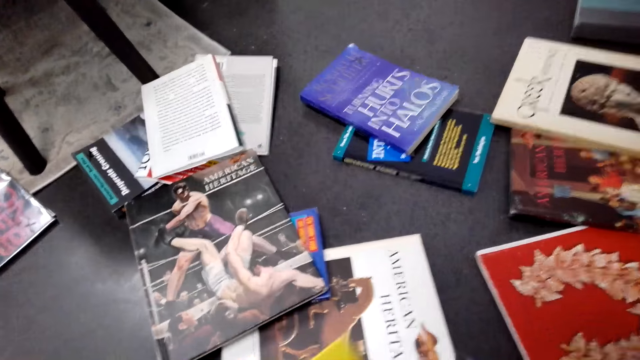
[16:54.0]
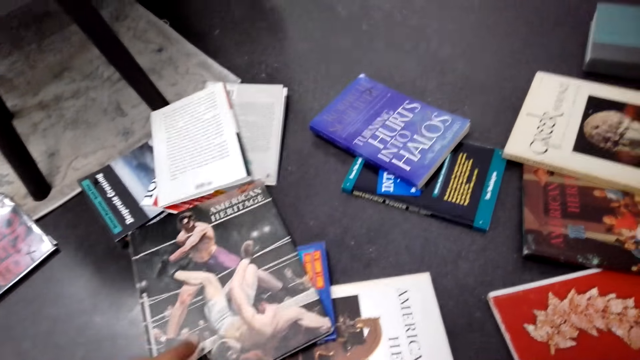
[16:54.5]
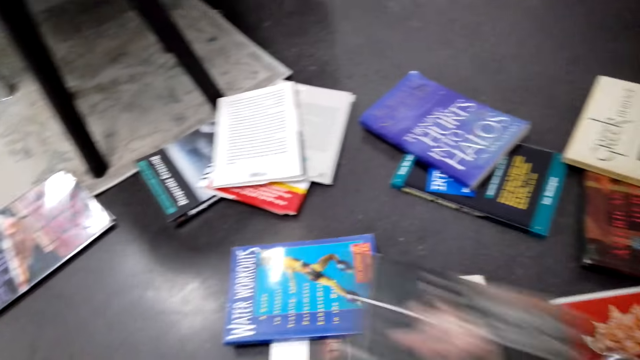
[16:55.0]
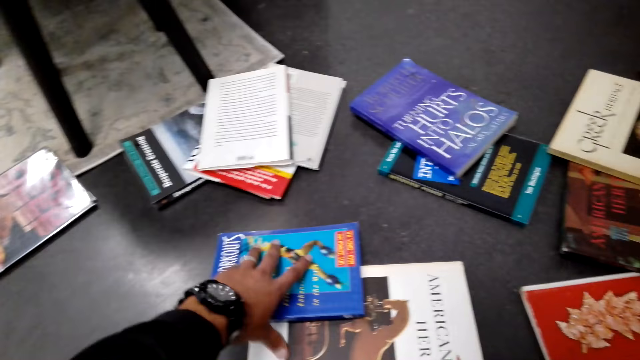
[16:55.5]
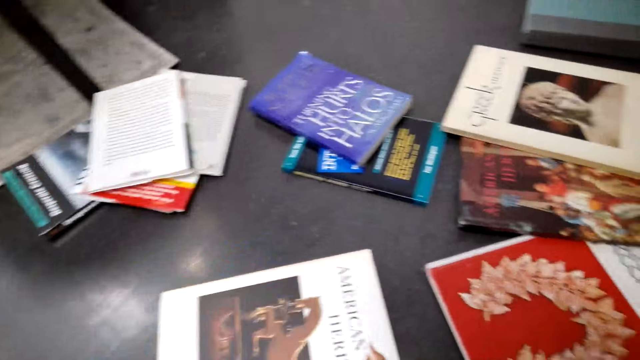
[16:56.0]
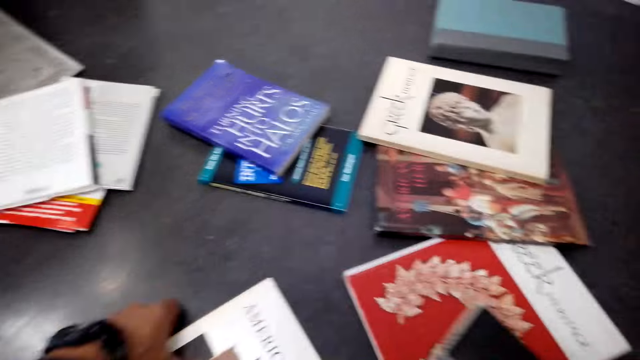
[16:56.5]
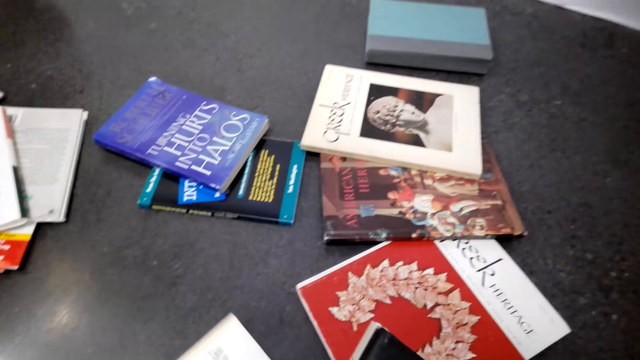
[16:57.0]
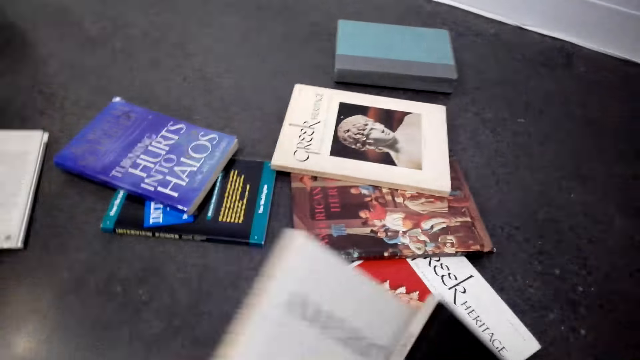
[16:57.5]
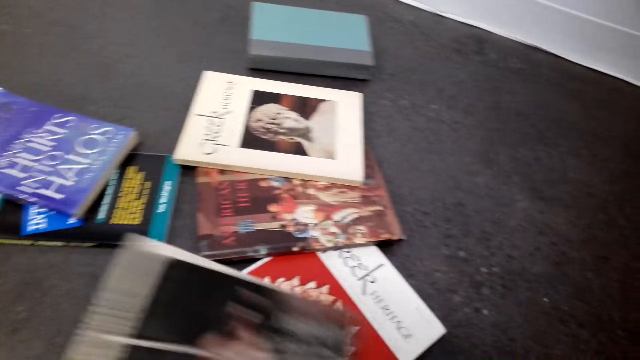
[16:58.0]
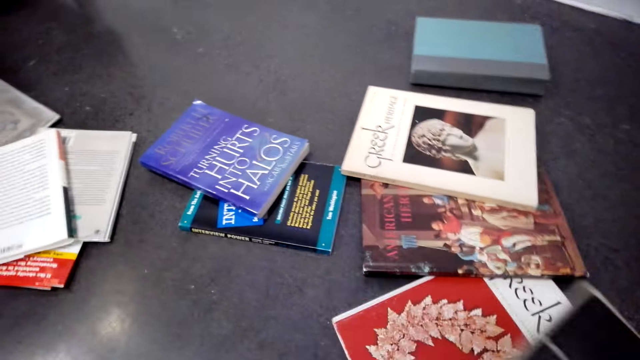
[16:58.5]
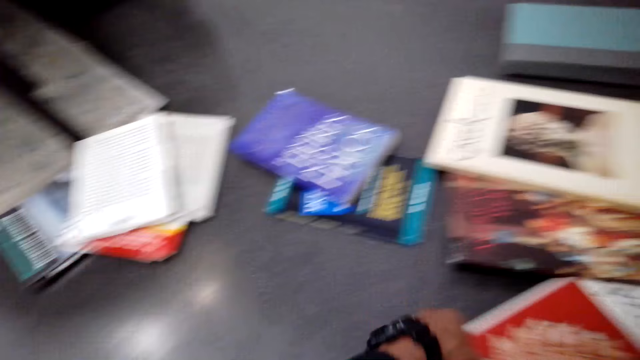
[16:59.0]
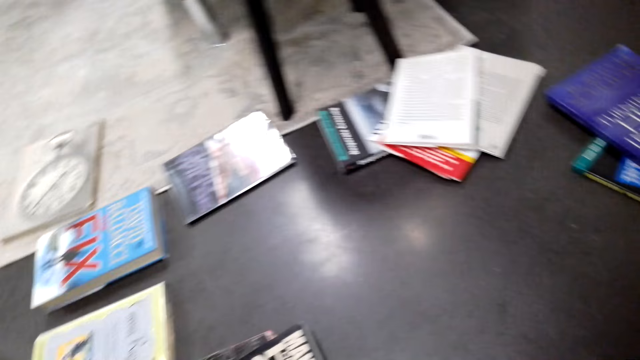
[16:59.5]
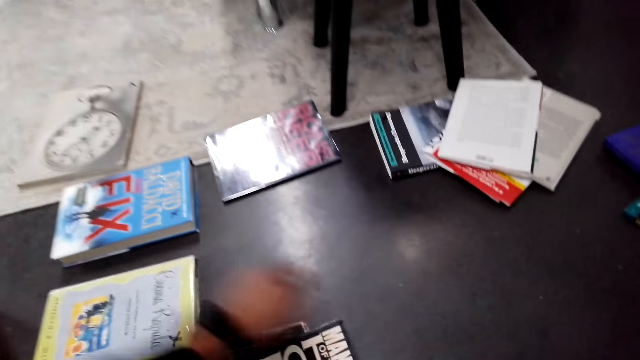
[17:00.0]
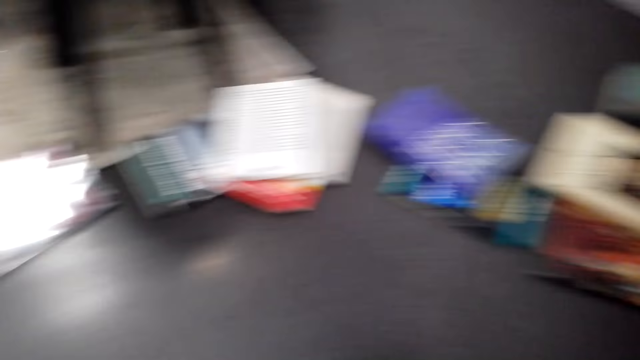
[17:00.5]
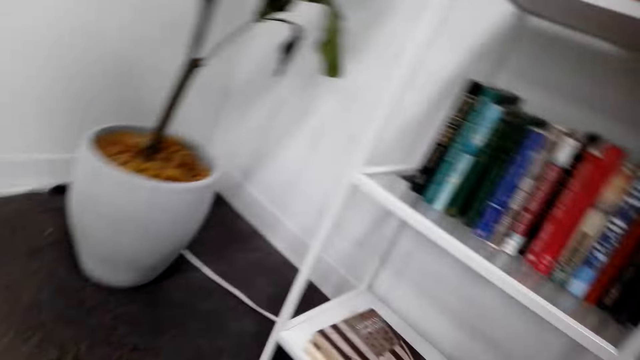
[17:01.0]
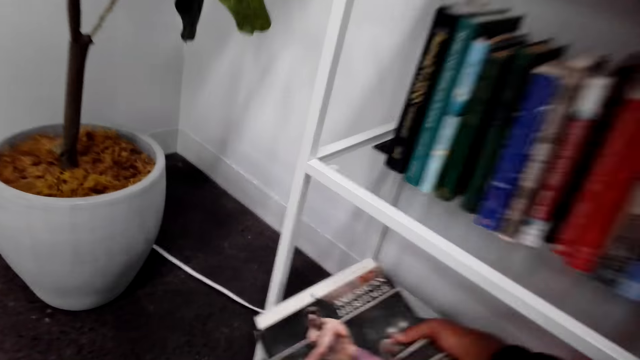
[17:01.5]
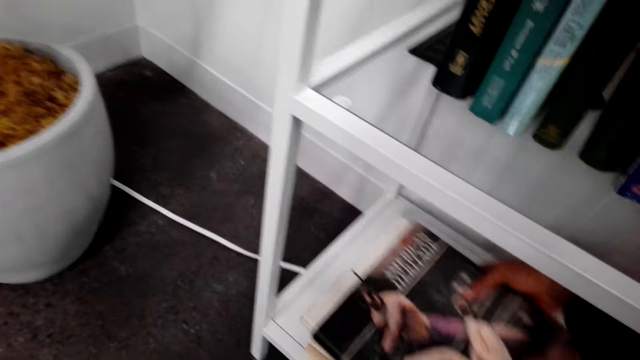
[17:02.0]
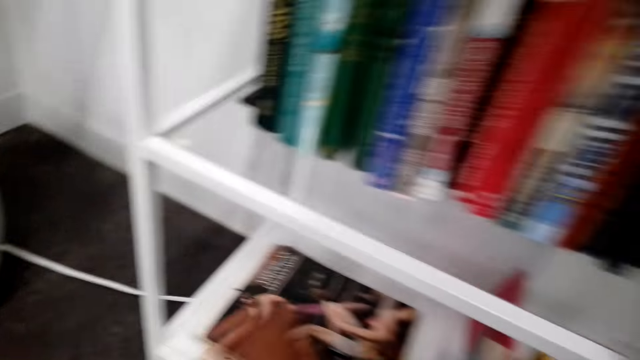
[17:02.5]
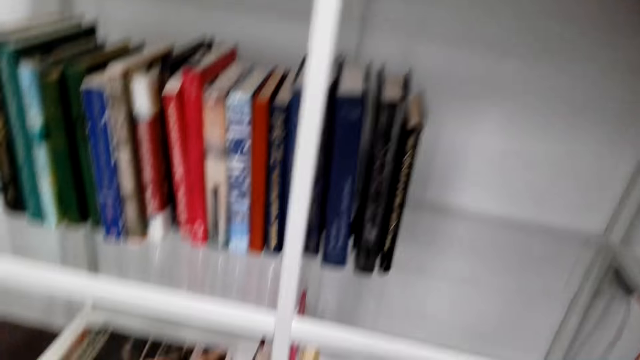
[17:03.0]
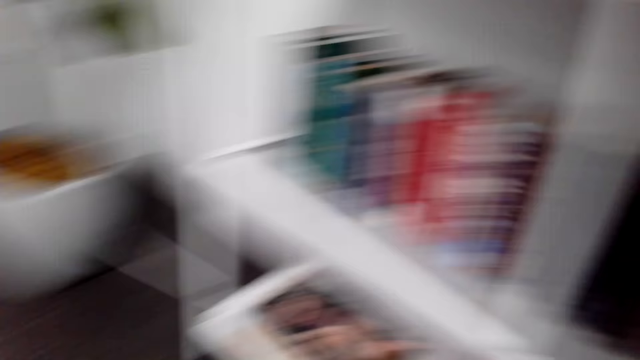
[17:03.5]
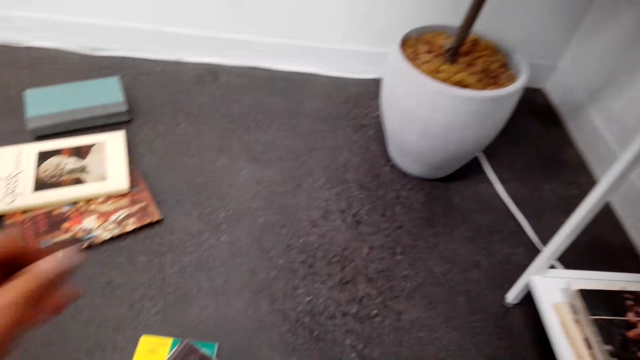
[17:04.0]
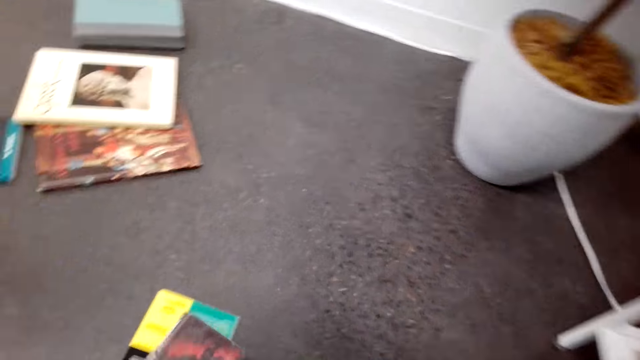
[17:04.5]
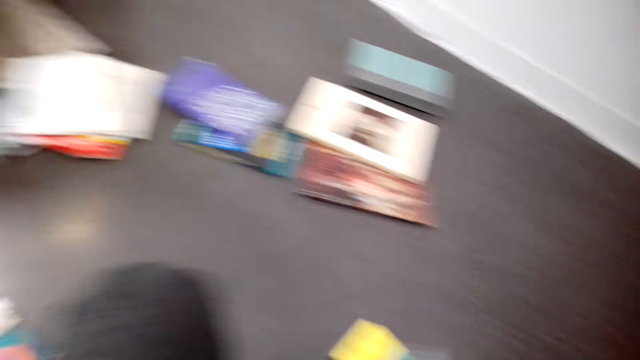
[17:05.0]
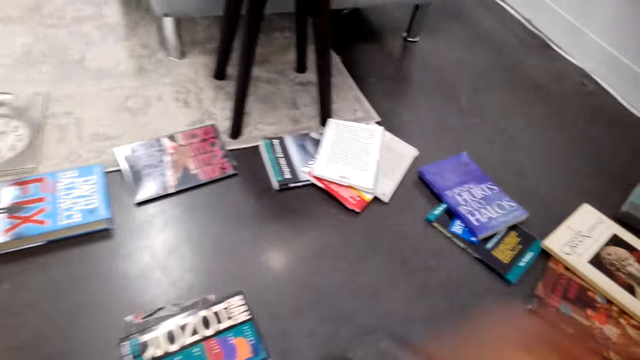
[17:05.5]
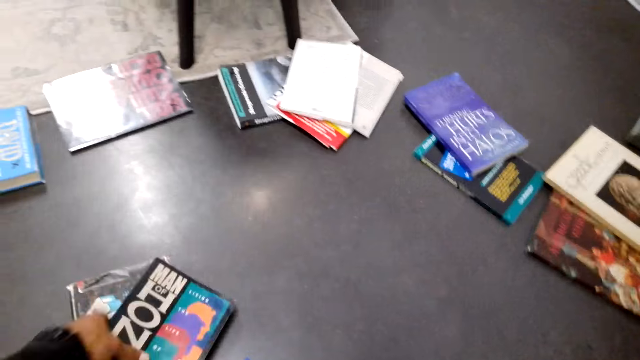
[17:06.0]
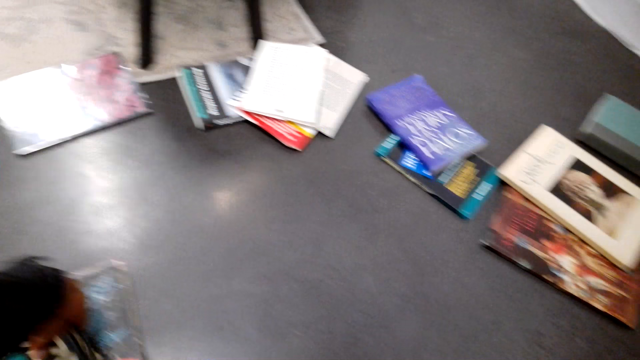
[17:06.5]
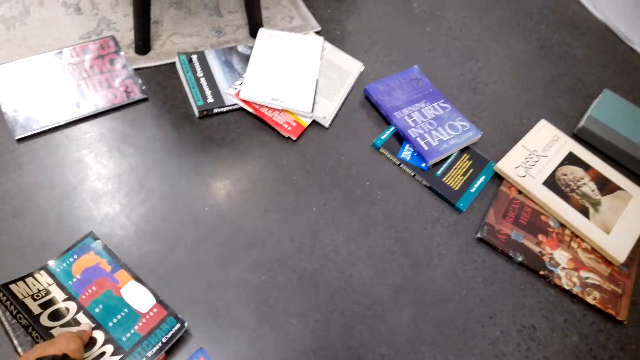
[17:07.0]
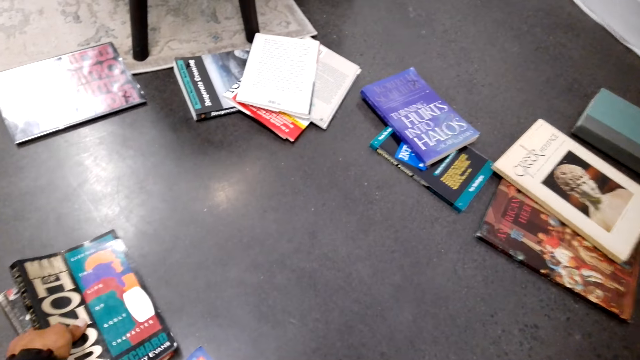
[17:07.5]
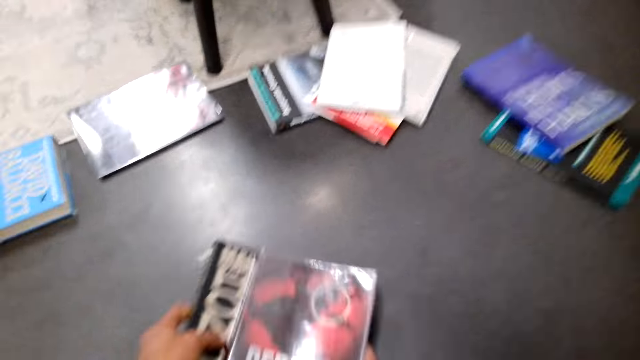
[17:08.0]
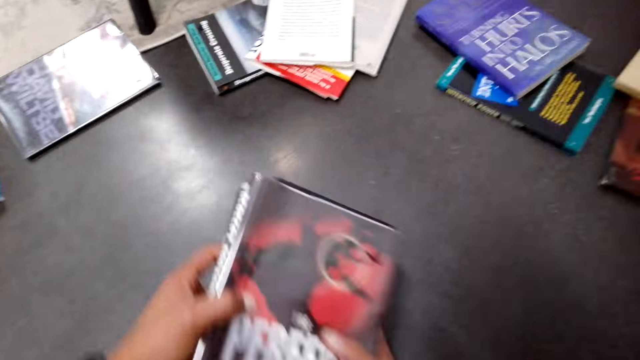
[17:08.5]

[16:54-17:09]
The camera wearer collects books on the floor. They arrange the books on a shelf. They collect the books on the floor.

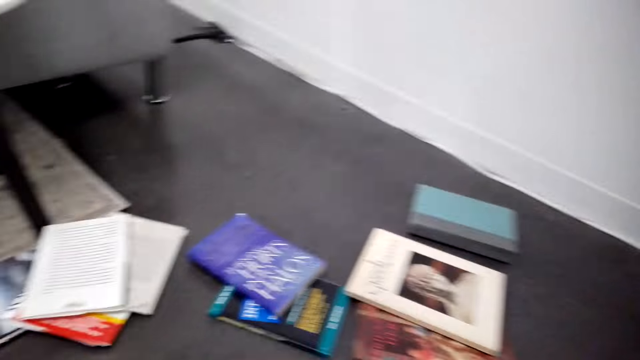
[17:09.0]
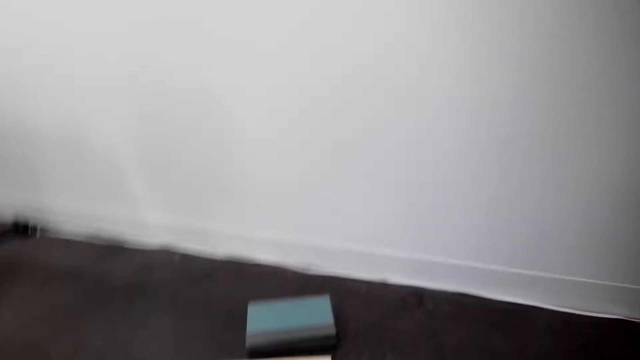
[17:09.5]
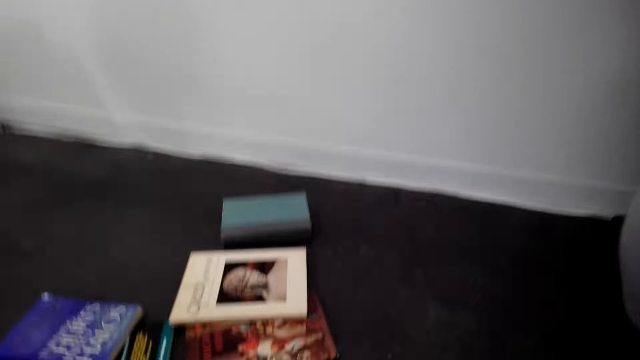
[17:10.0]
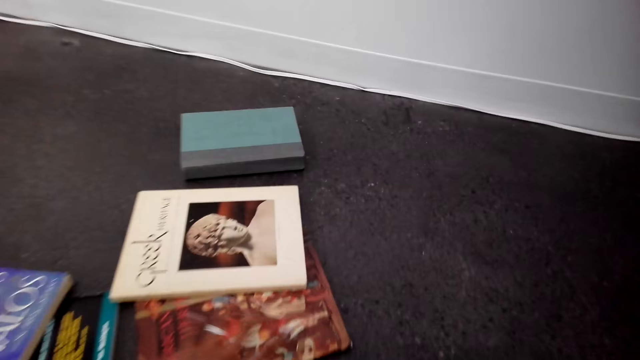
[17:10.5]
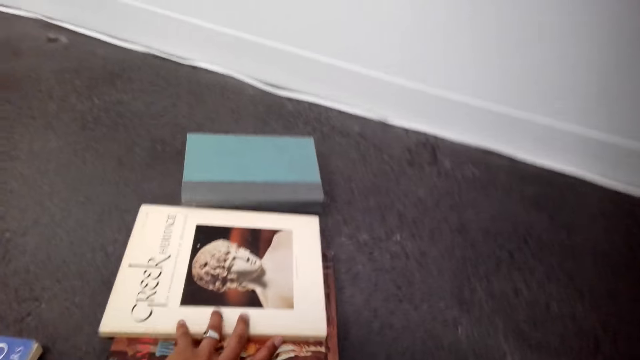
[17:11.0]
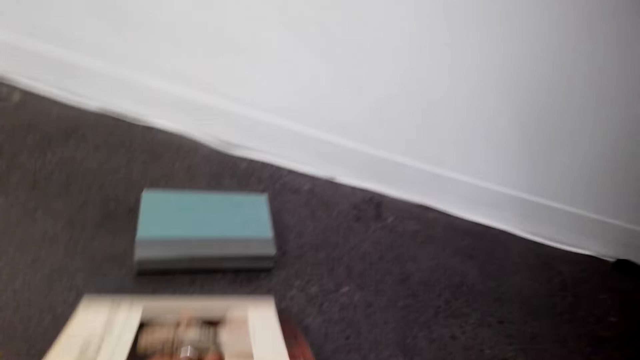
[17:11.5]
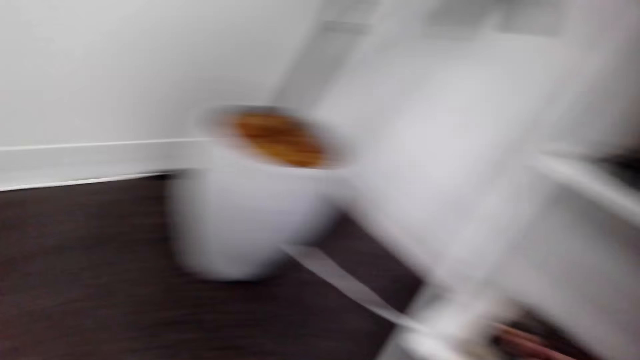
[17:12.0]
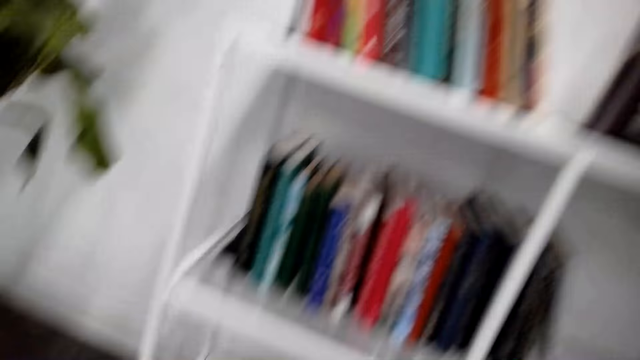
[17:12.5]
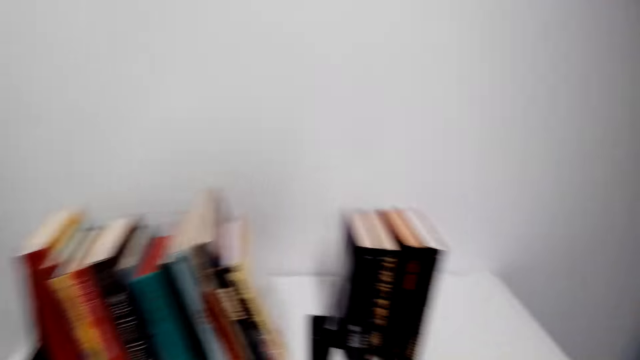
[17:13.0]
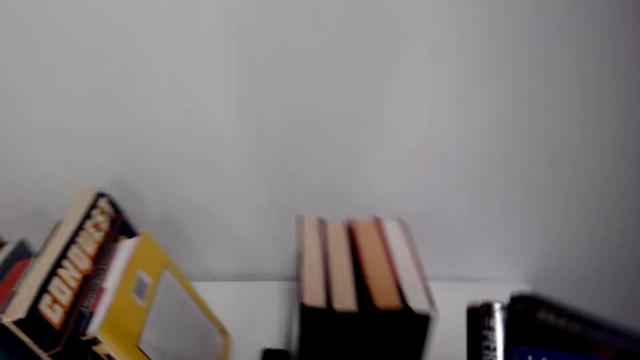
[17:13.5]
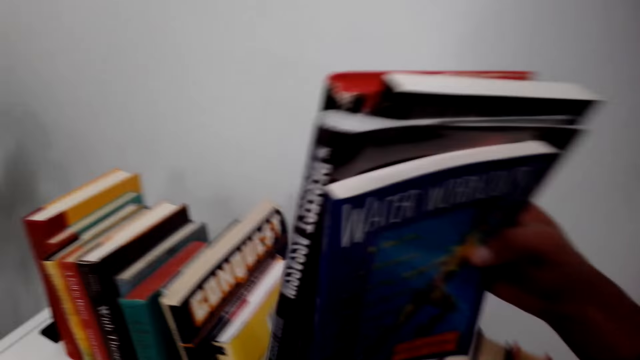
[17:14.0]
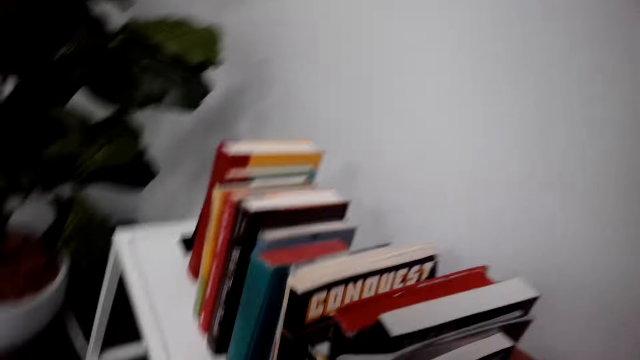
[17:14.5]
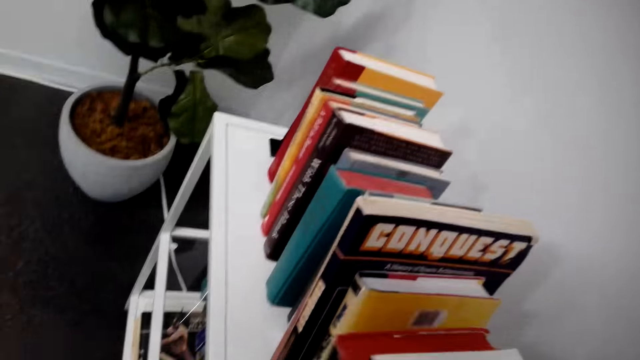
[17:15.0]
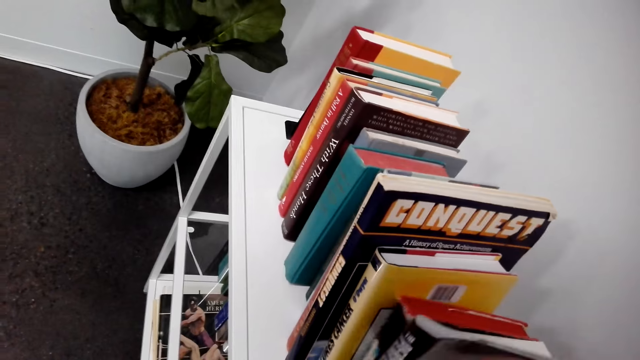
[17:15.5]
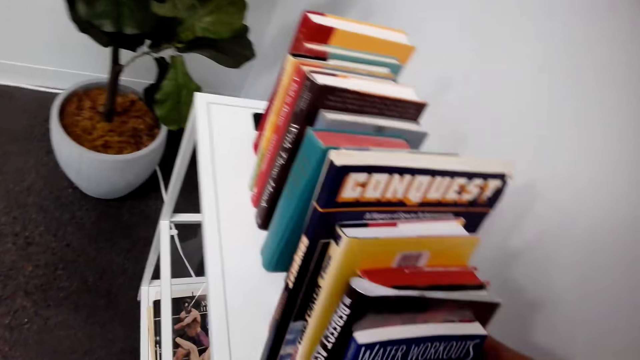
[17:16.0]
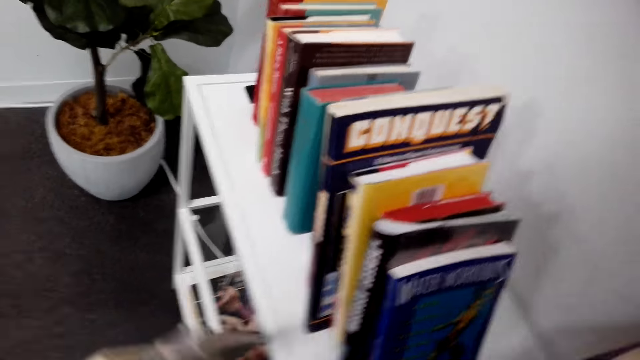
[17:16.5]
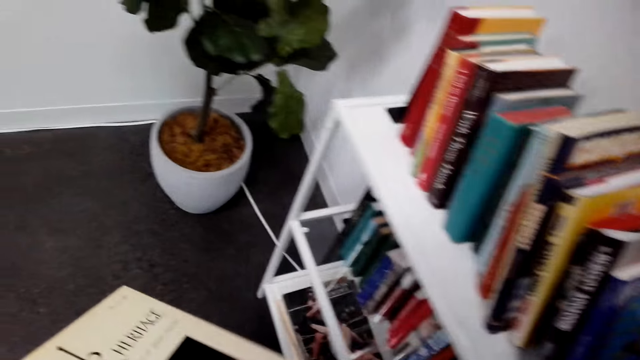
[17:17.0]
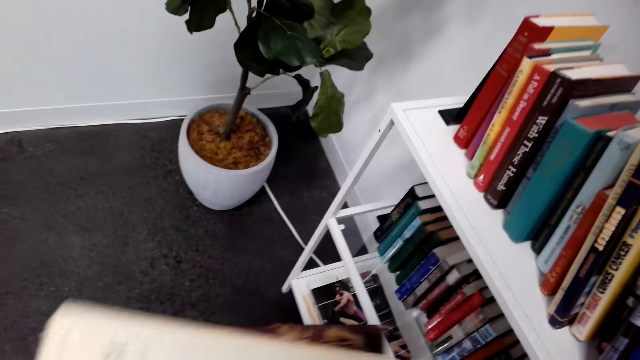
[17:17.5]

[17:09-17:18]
The camera wearer arranges books on a shelf.
